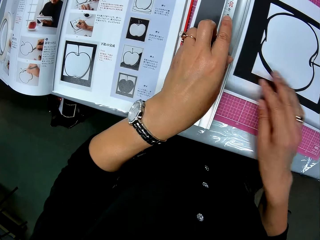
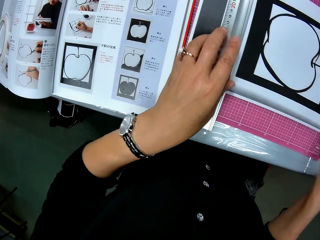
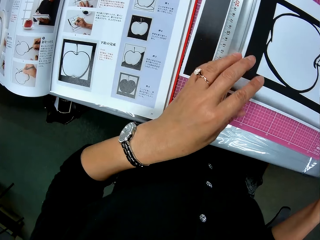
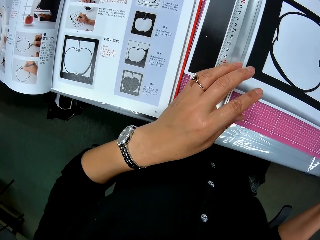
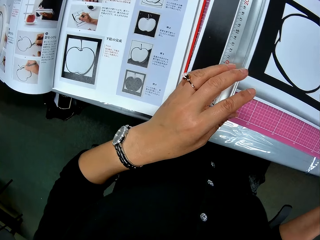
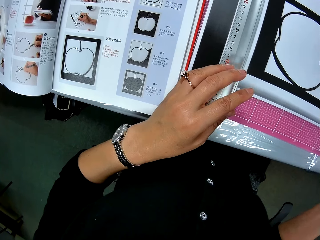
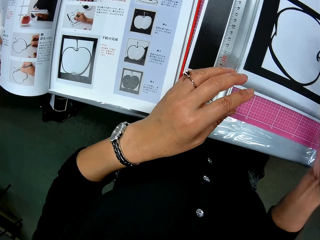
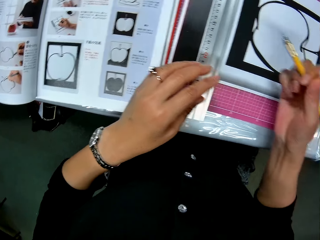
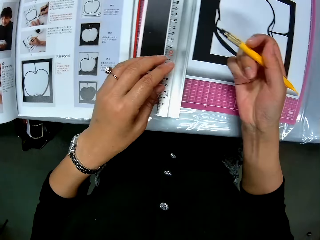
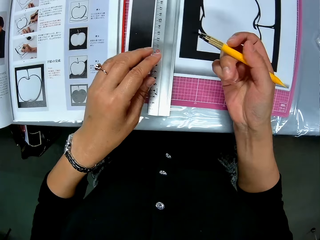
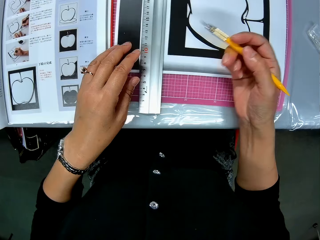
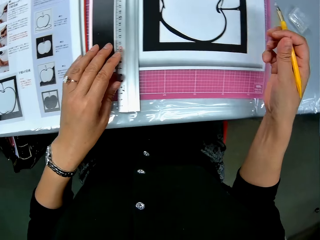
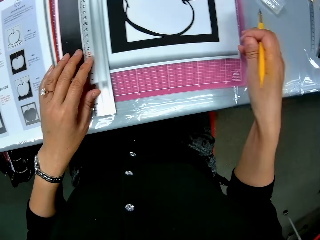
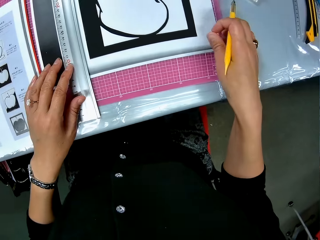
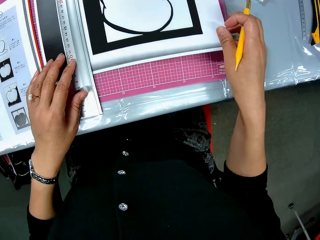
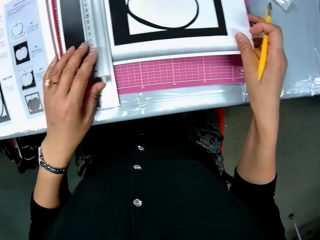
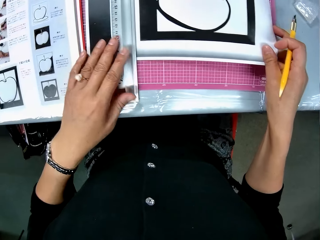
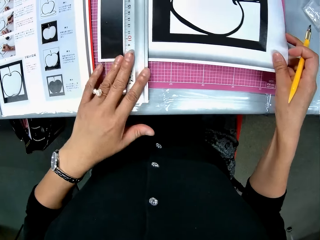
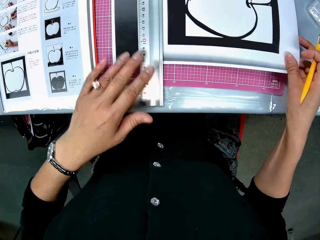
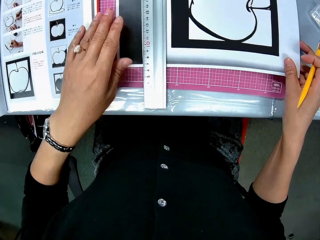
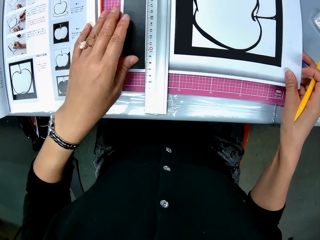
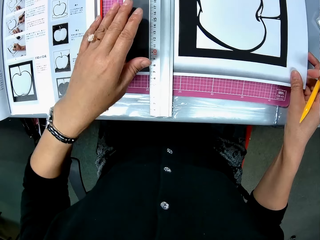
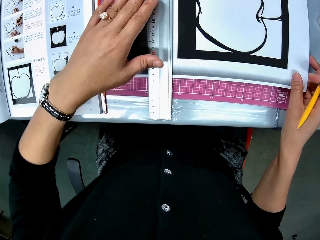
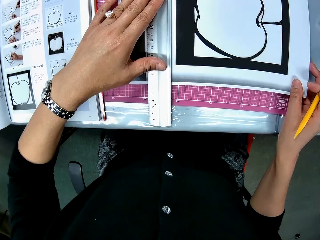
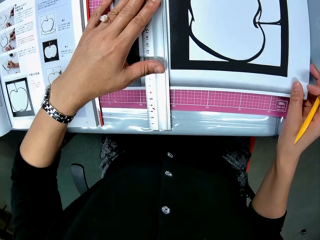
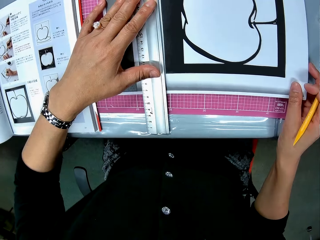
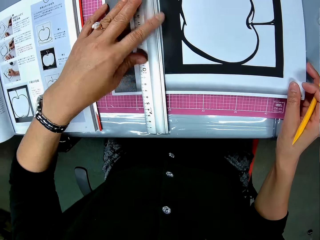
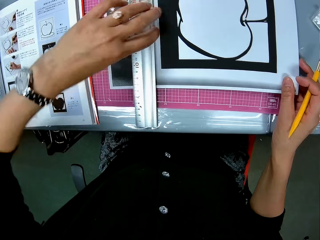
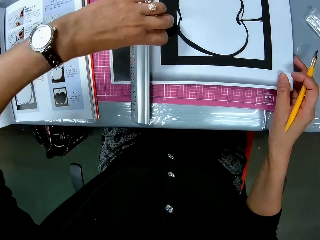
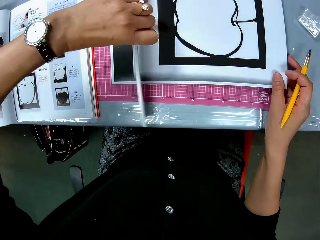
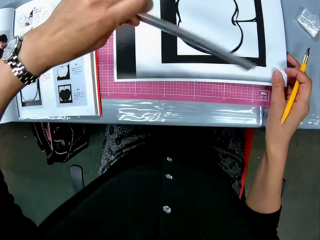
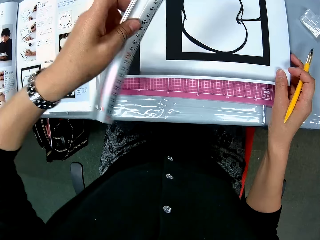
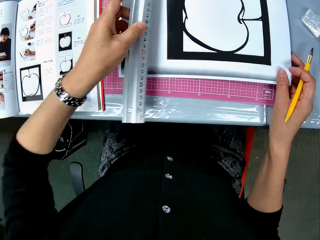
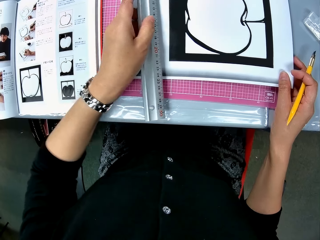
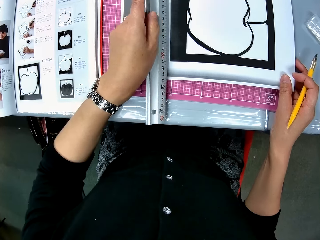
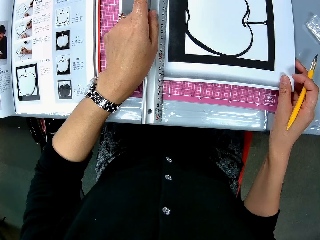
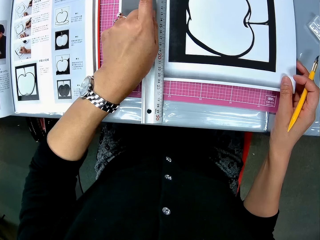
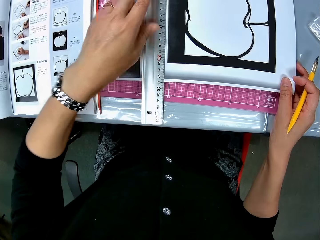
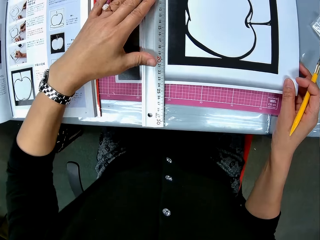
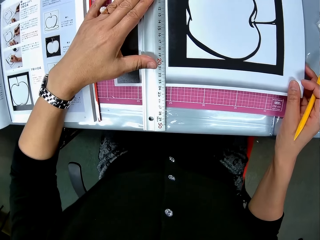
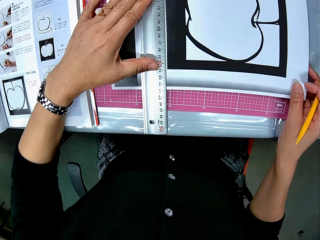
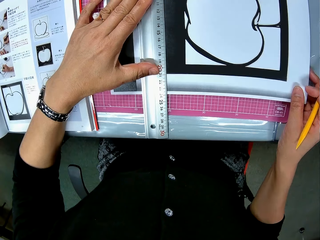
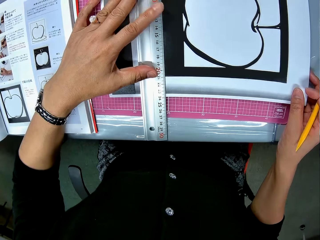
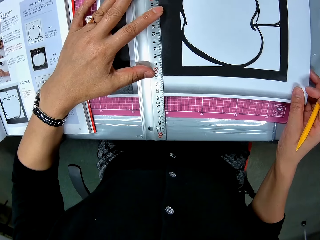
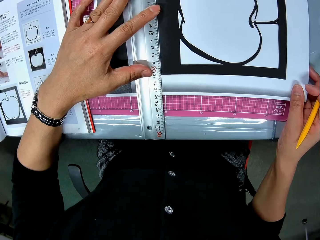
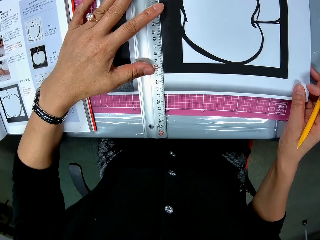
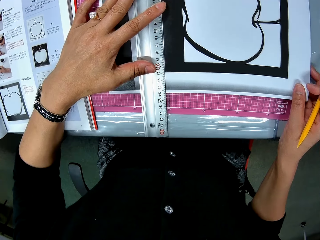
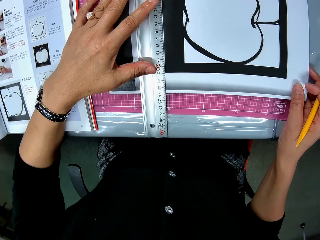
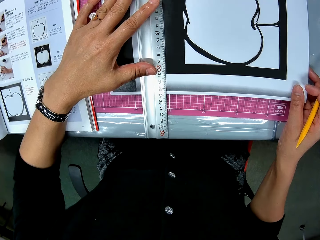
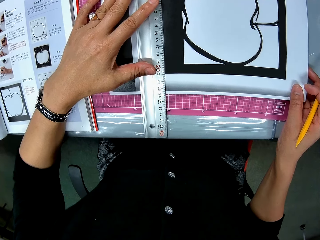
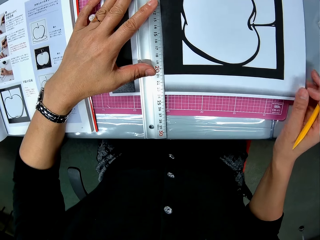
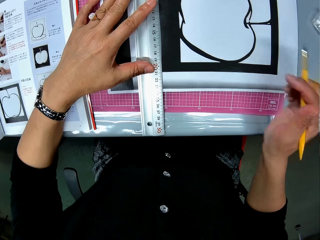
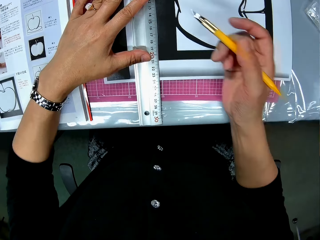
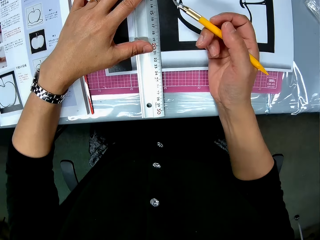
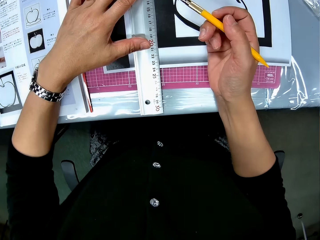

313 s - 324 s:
The camera wearer picks up a craft cutter from the table. She holds the drawing sheet on the table with her right hand. She turns the ruler with her left hand. She places the ruler on the drawing sheet on the table.

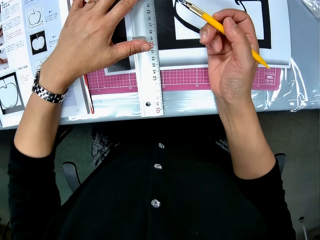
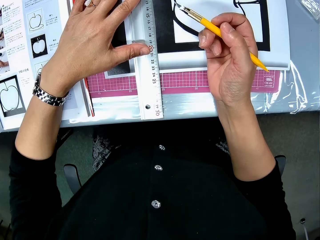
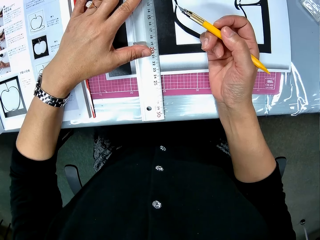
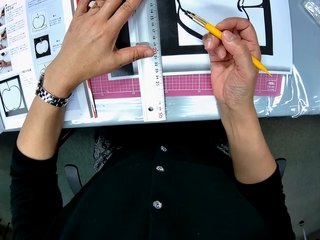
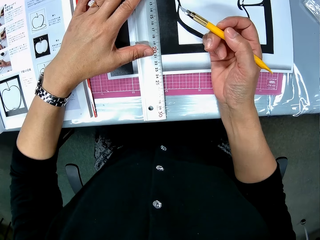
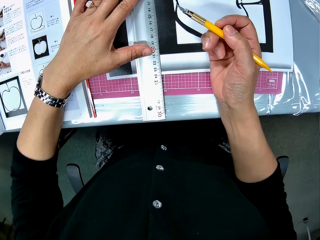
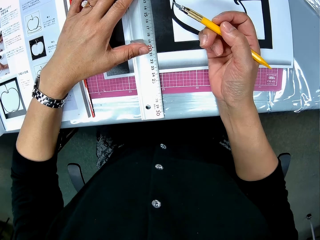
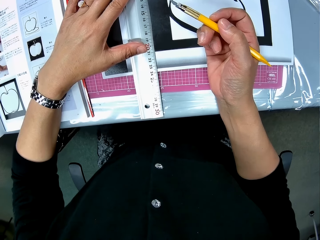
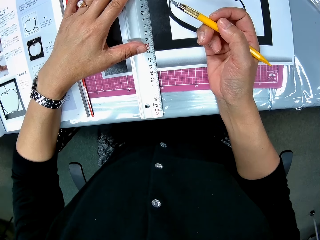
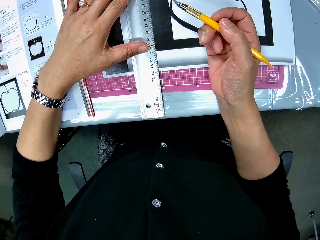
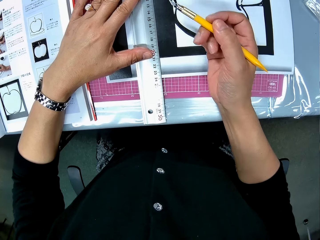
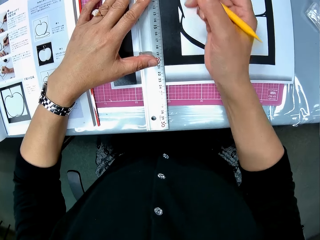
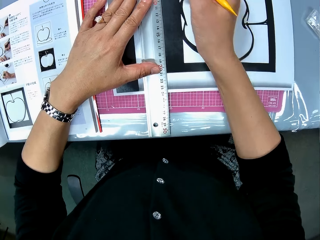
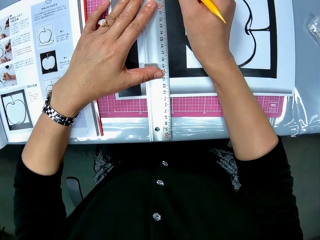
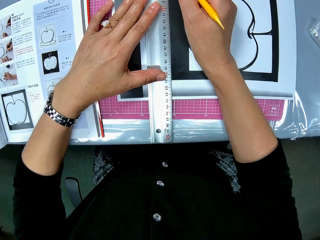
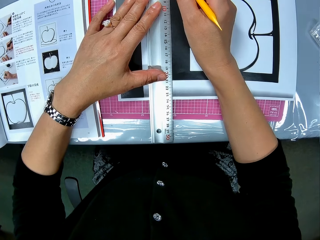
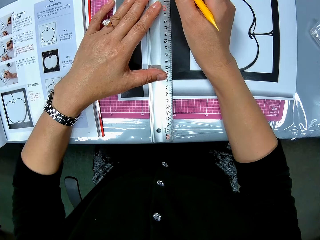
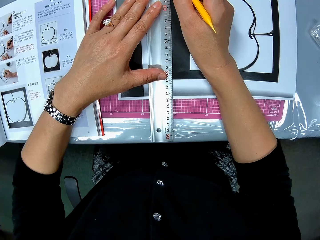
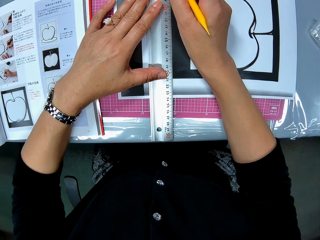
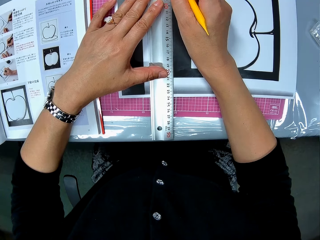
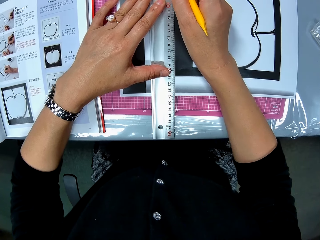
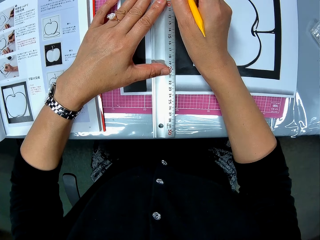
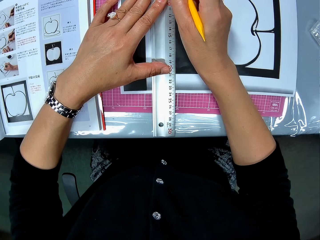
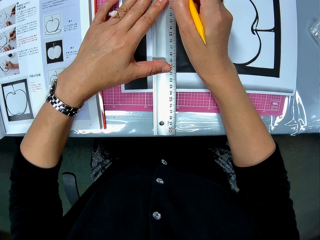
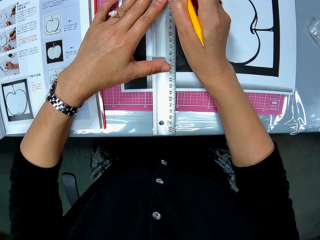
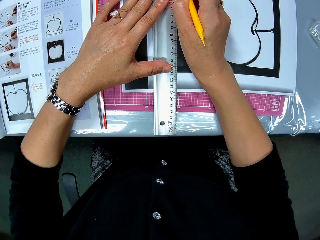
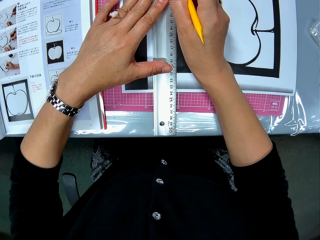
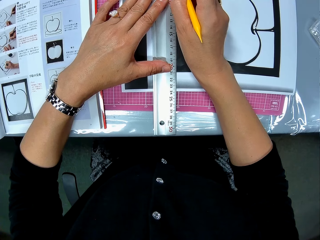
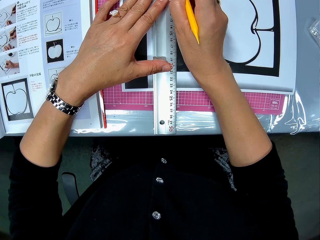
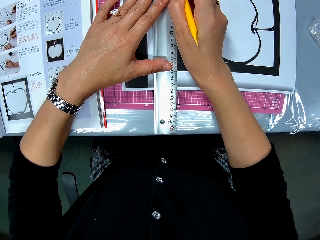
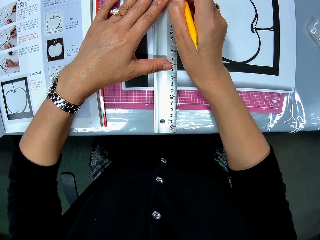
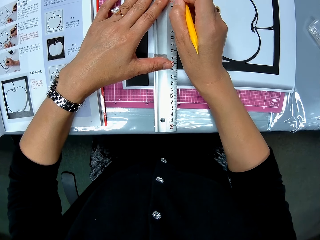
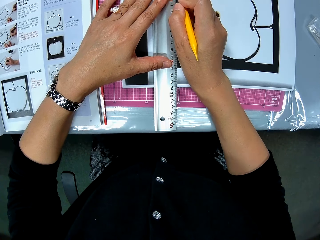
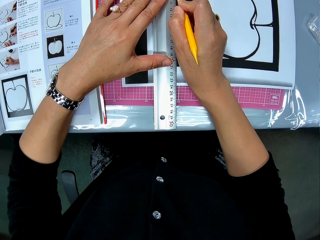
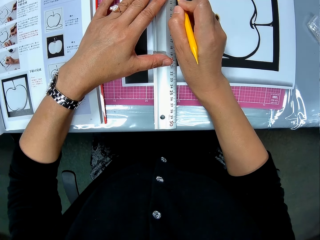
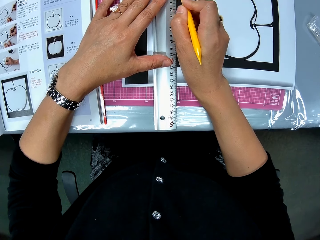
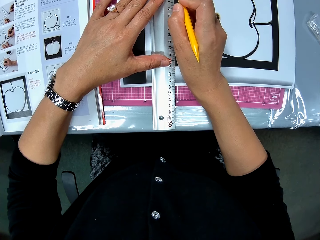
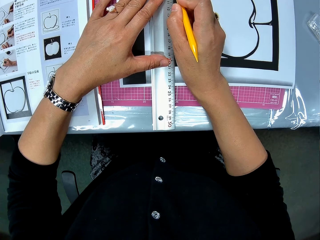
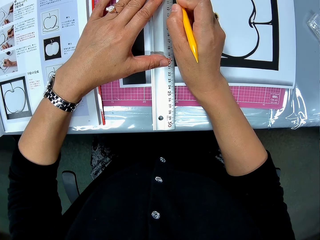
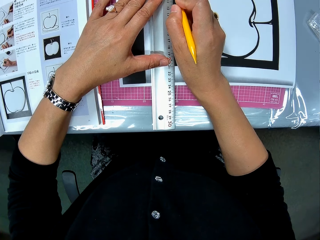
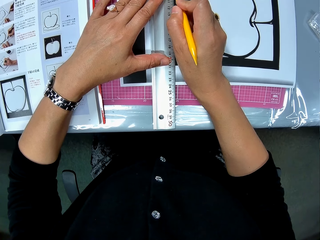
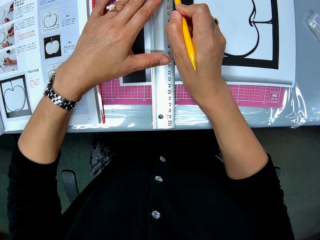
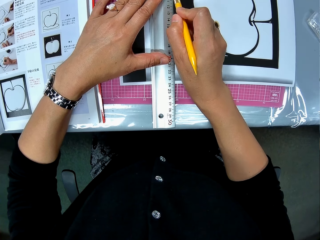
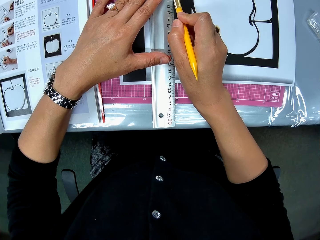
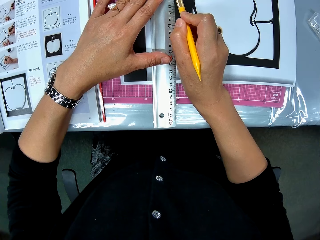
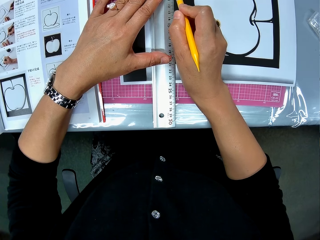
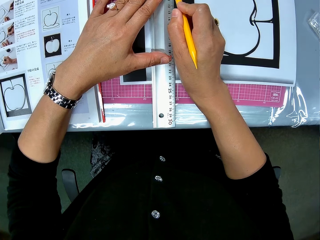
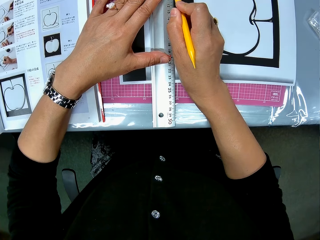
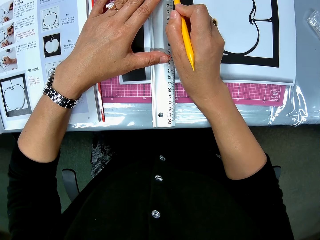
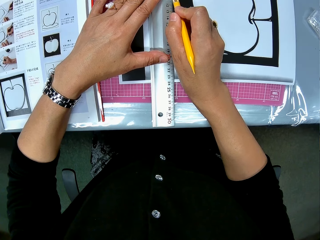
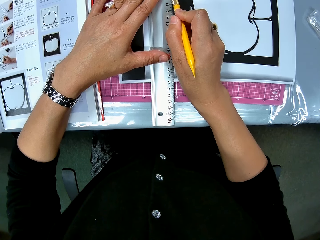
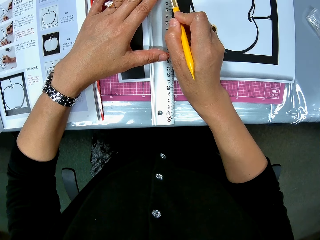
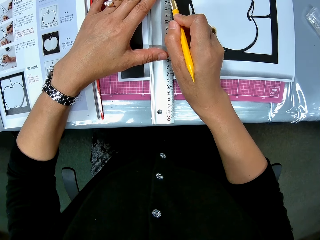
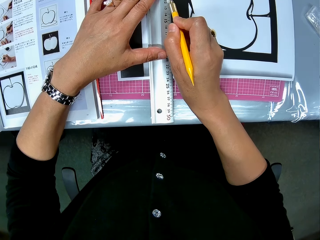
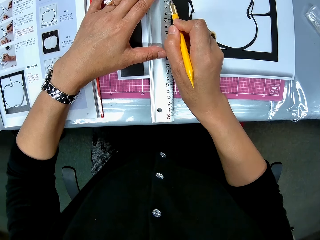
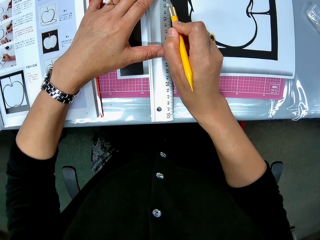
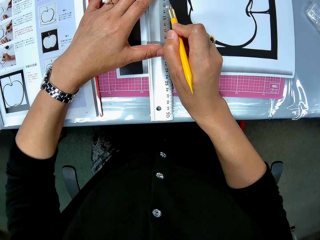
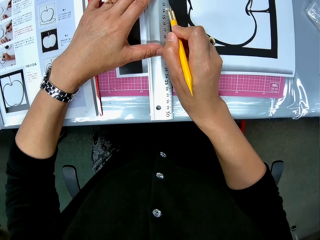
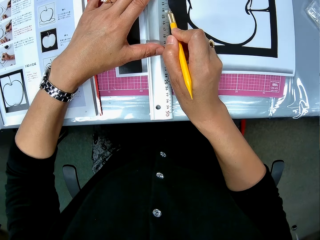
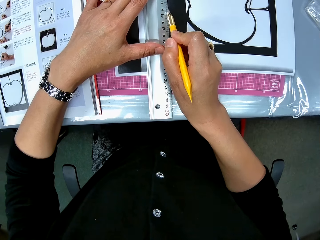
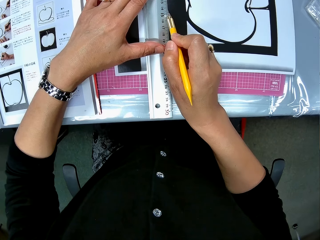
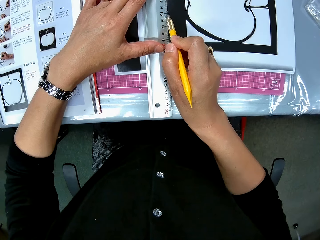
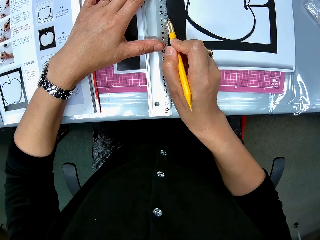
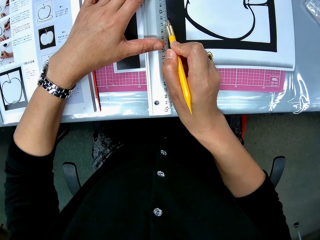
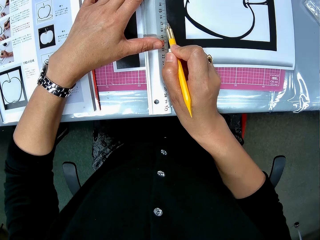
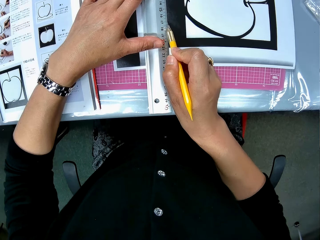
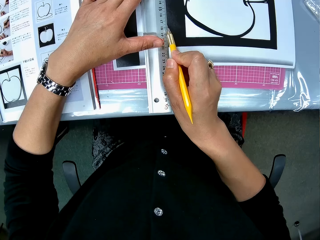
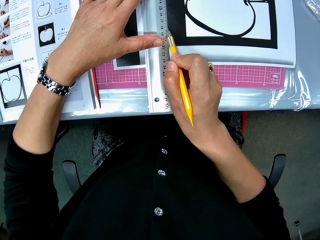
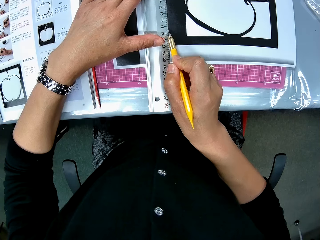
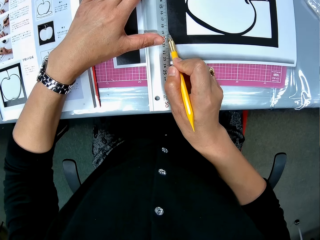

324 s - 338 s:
The camera wearer cuts out part of the drawing sheet with the cutter.
